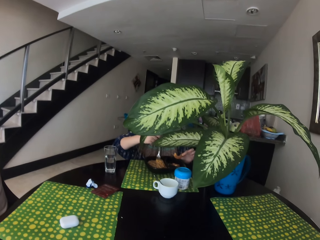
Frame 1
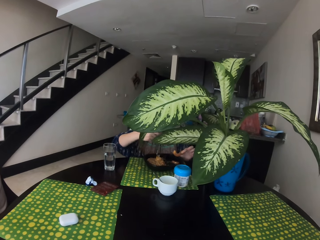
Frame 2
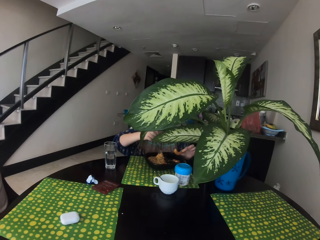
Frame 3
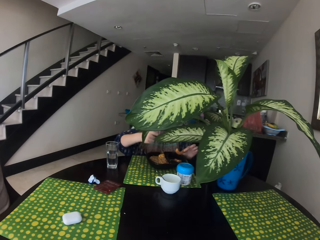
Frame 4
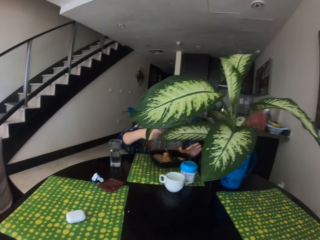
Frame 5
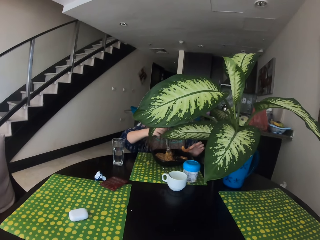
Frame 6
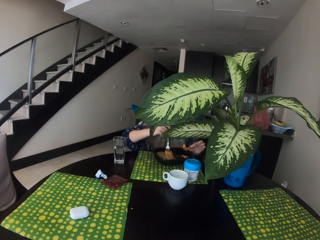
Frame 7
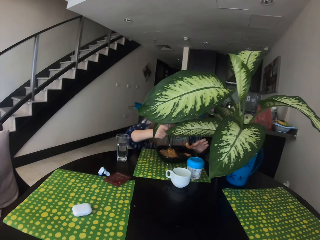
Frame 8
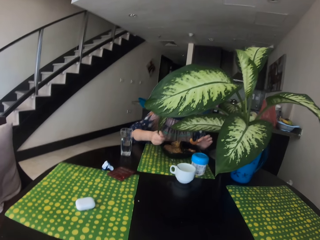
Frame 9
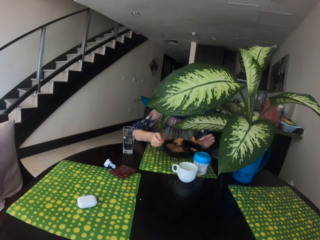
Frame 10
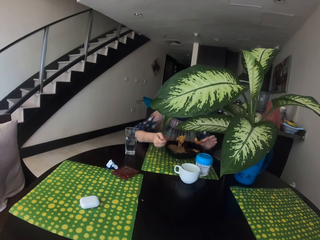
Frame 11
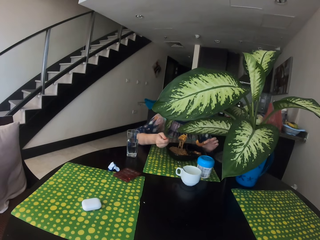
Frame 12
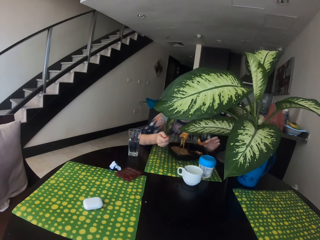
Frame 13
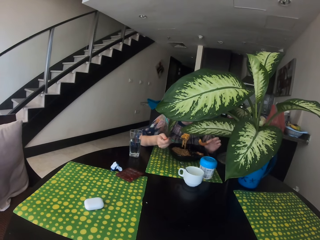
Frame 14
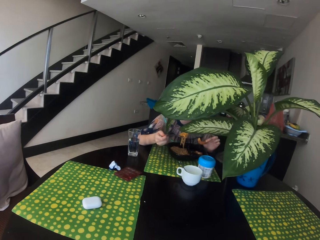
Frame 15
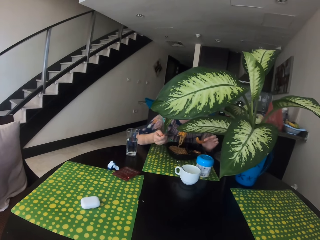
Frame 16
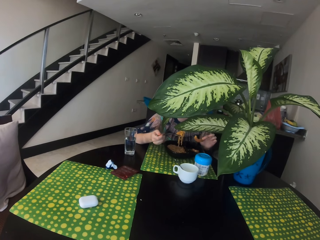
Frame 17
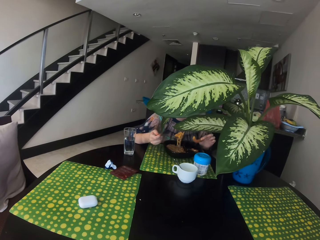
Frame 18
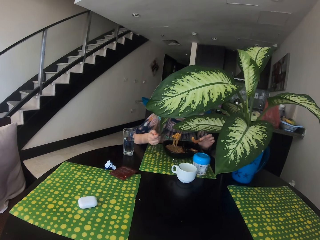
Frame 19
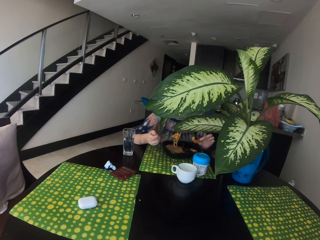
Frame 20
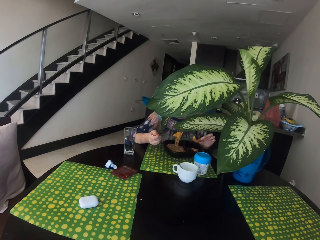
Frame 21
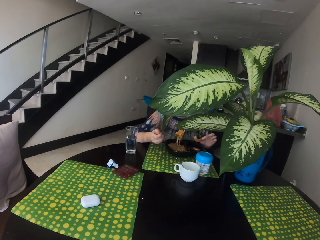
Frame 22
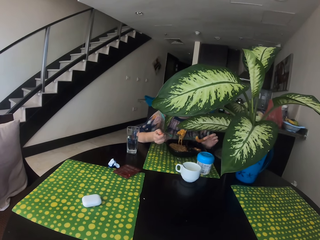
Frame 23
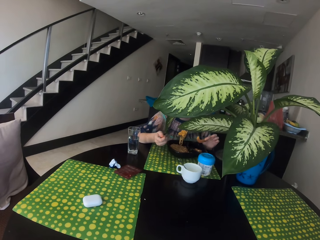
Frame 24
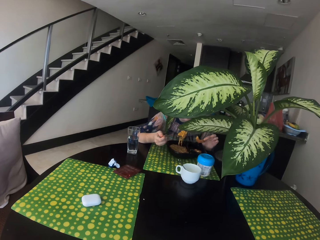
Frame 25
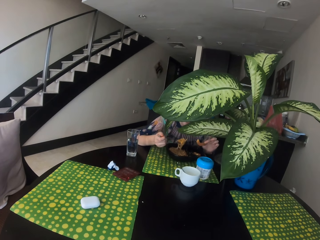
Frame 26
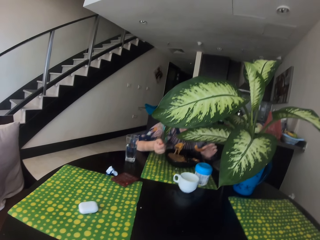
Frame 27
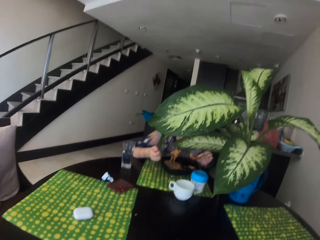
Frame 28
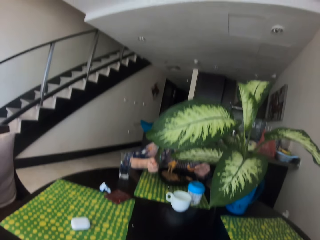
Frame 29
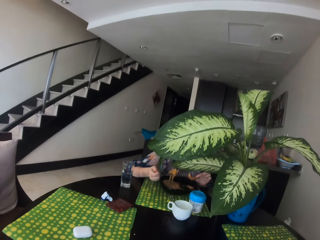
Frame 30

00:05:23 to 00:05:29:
The camera wearer talks on the phone.

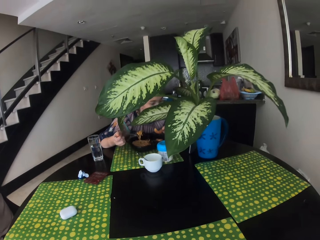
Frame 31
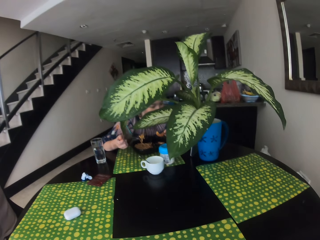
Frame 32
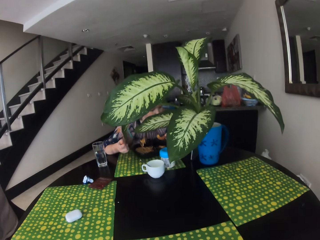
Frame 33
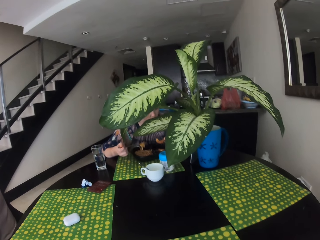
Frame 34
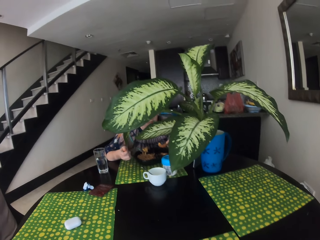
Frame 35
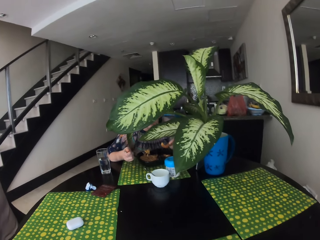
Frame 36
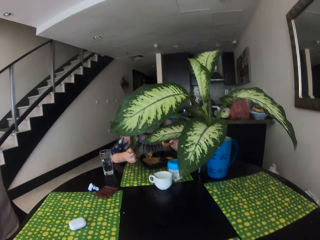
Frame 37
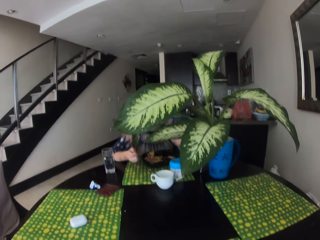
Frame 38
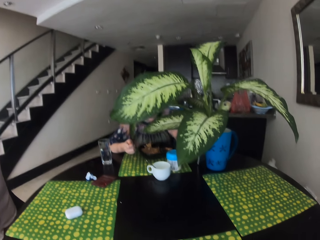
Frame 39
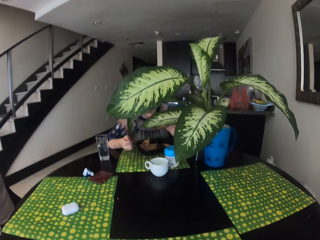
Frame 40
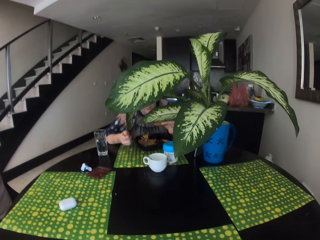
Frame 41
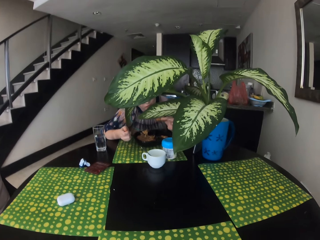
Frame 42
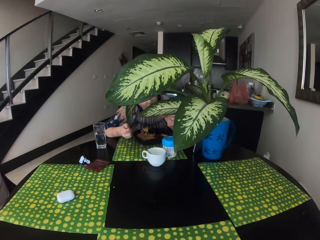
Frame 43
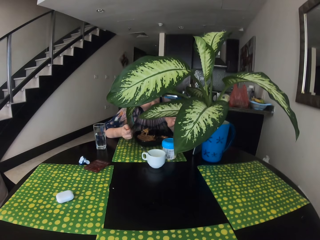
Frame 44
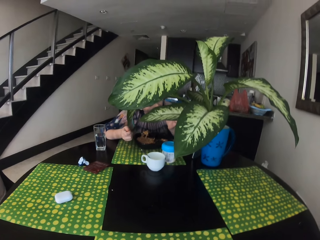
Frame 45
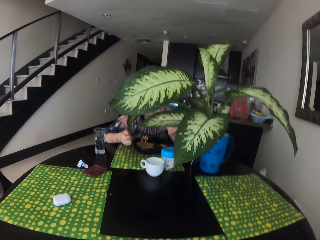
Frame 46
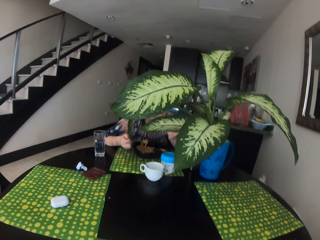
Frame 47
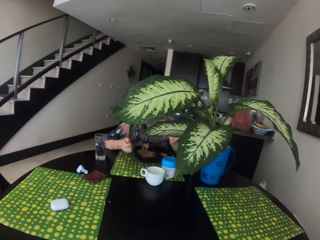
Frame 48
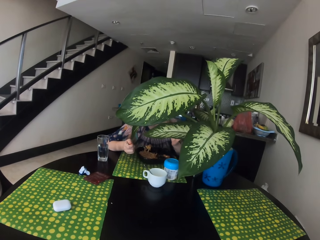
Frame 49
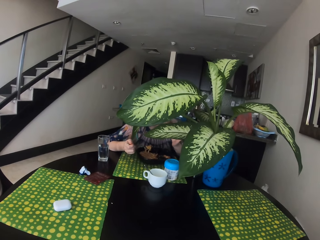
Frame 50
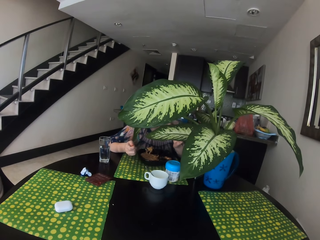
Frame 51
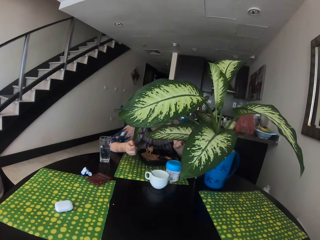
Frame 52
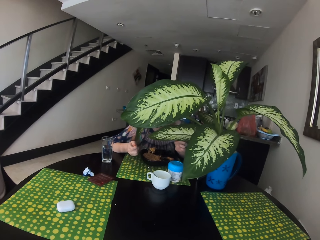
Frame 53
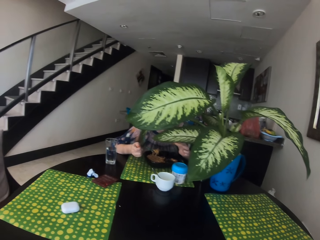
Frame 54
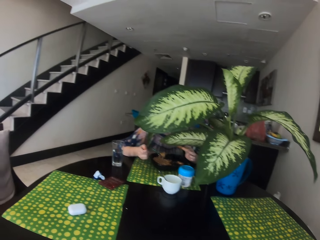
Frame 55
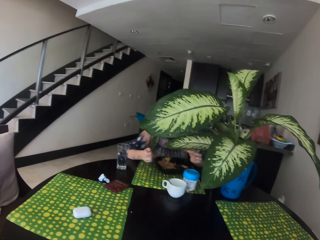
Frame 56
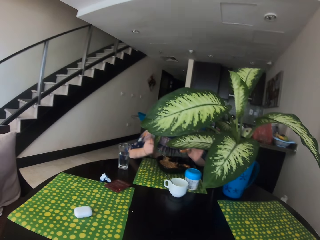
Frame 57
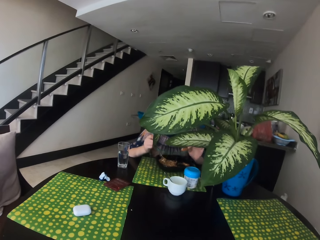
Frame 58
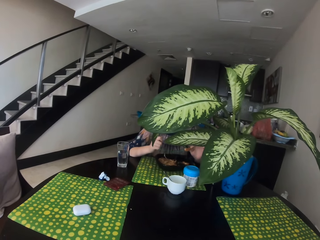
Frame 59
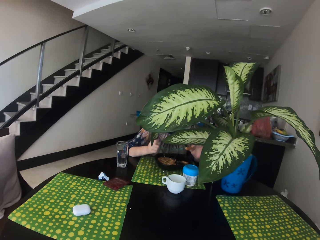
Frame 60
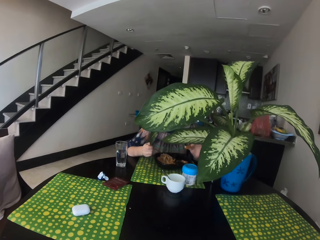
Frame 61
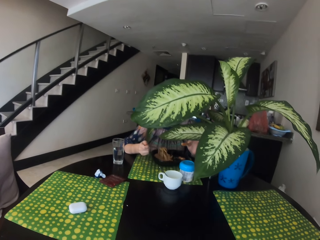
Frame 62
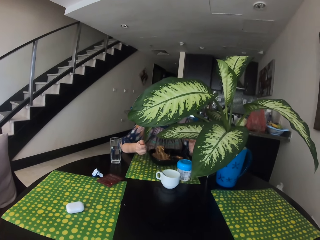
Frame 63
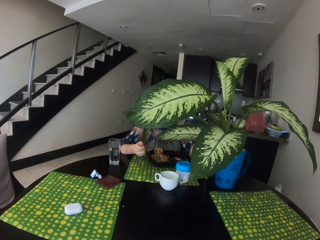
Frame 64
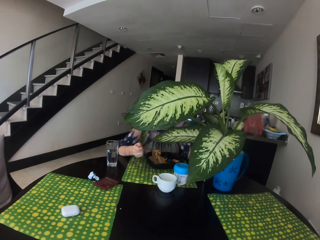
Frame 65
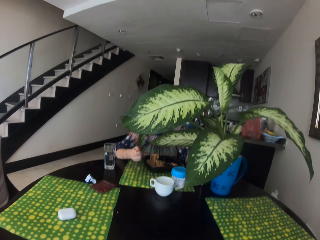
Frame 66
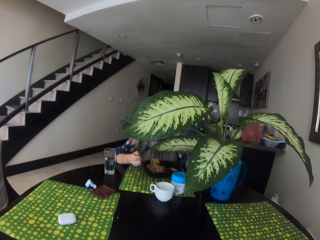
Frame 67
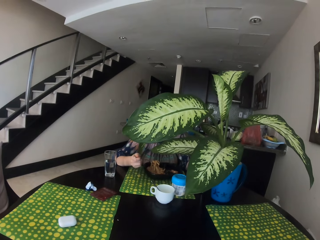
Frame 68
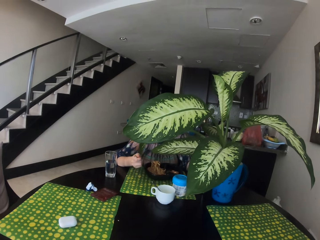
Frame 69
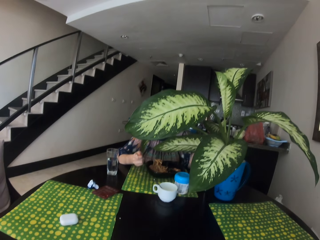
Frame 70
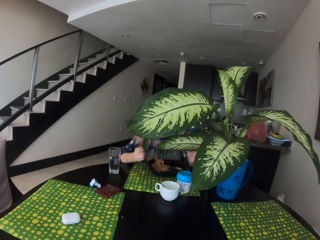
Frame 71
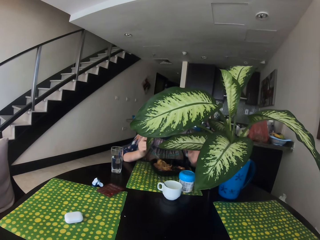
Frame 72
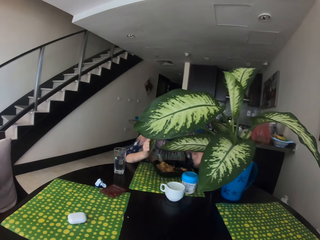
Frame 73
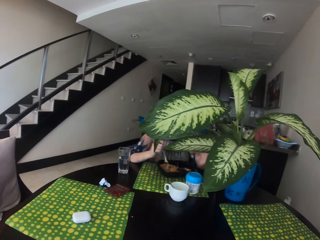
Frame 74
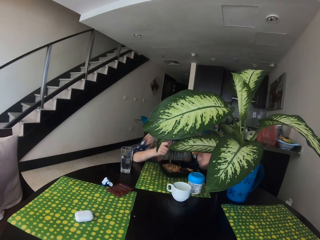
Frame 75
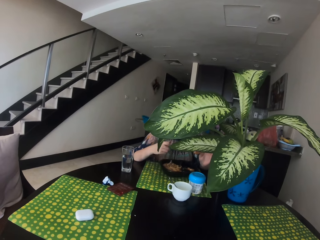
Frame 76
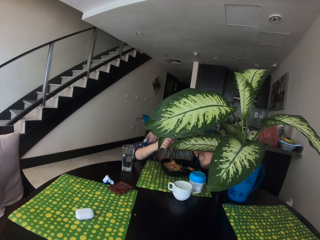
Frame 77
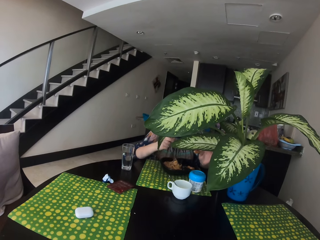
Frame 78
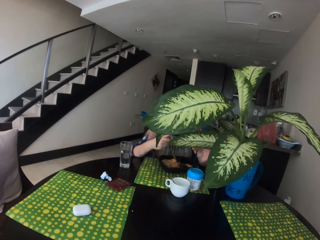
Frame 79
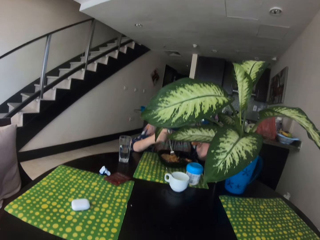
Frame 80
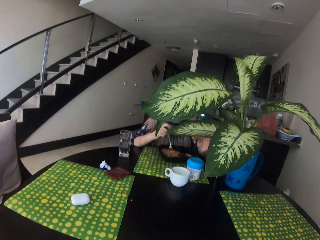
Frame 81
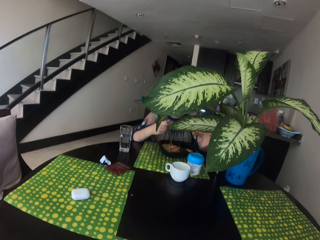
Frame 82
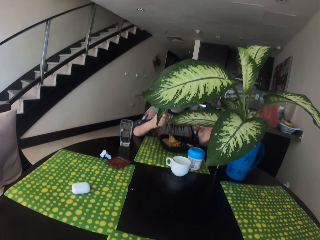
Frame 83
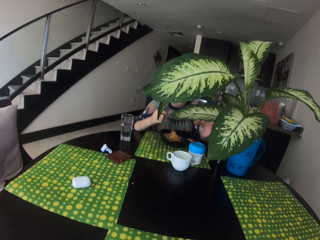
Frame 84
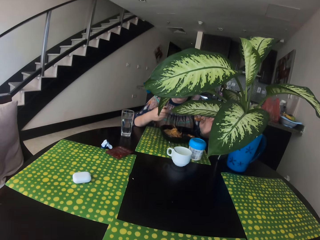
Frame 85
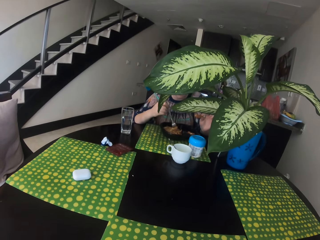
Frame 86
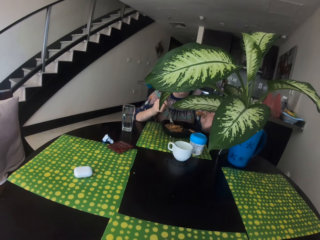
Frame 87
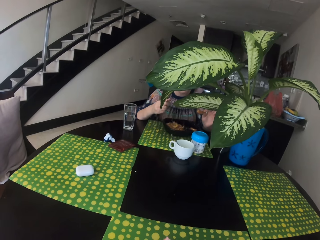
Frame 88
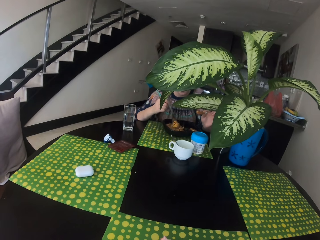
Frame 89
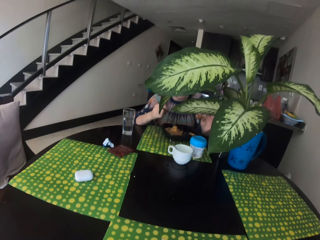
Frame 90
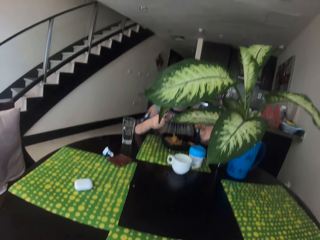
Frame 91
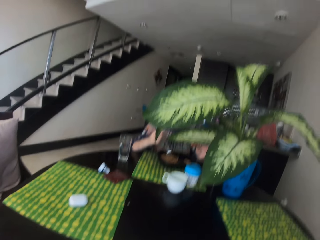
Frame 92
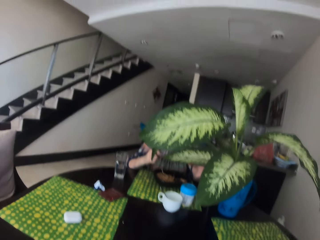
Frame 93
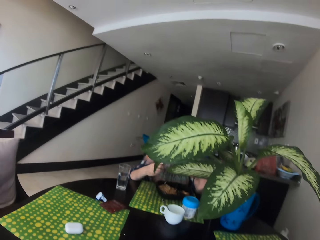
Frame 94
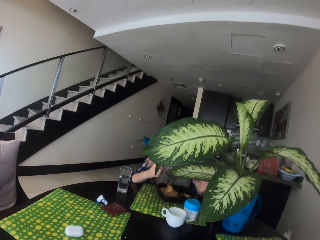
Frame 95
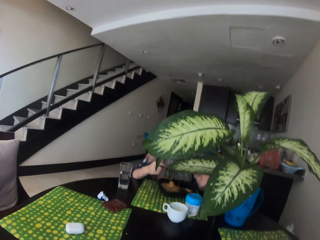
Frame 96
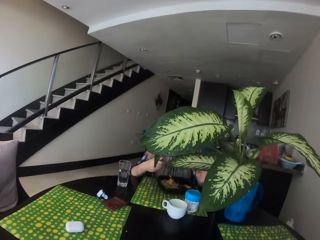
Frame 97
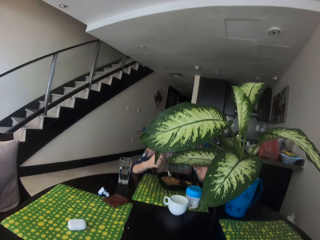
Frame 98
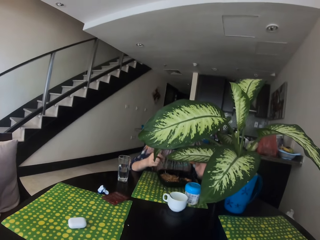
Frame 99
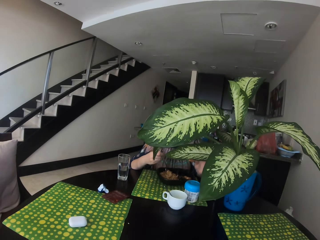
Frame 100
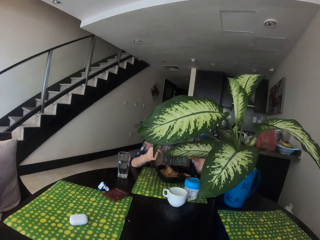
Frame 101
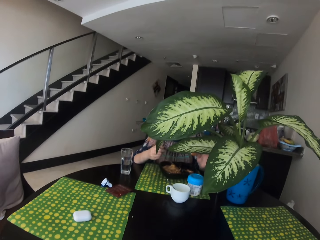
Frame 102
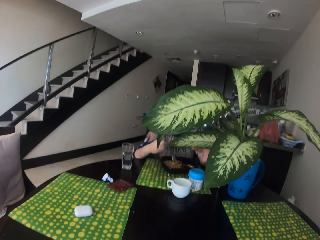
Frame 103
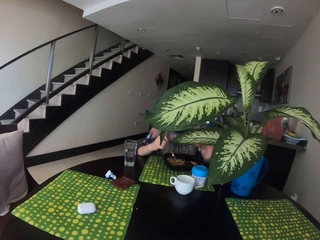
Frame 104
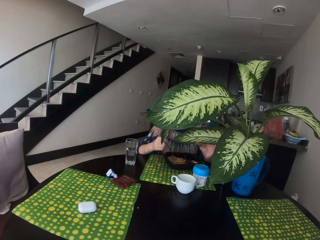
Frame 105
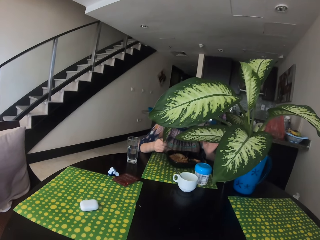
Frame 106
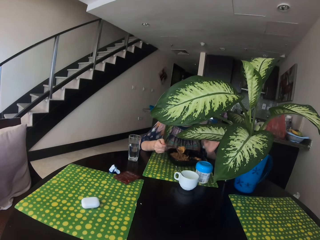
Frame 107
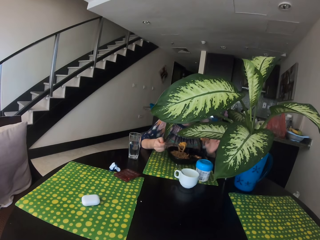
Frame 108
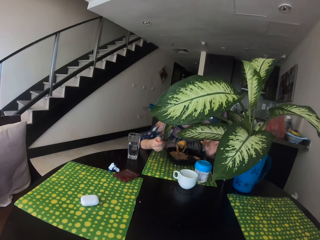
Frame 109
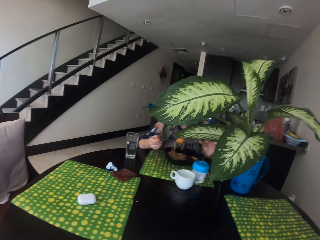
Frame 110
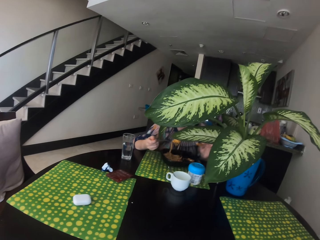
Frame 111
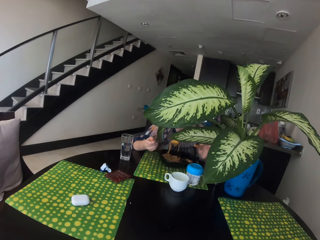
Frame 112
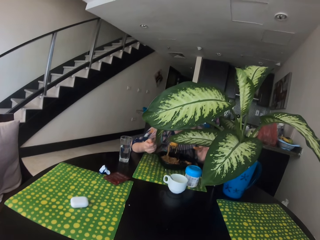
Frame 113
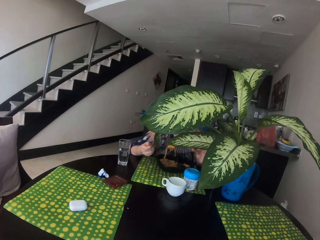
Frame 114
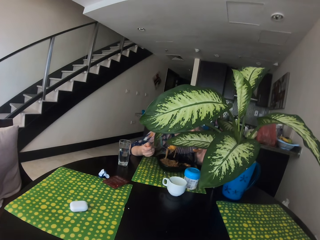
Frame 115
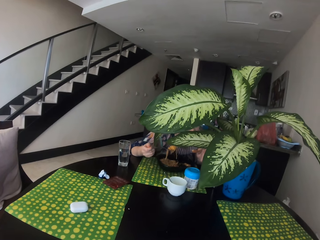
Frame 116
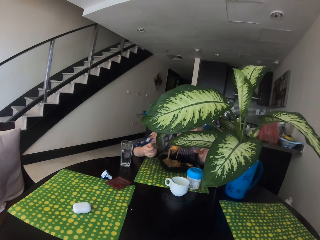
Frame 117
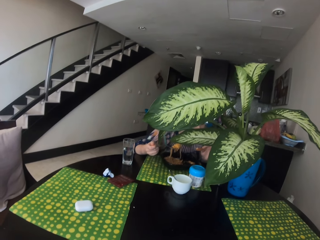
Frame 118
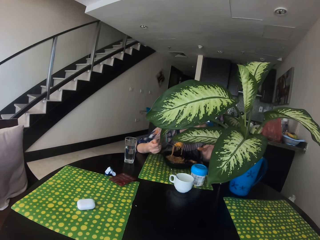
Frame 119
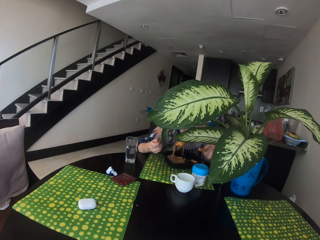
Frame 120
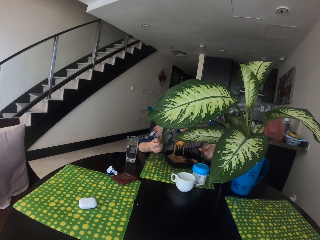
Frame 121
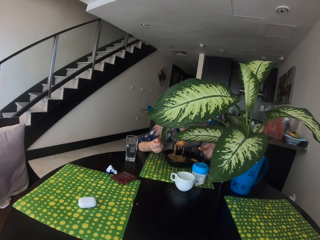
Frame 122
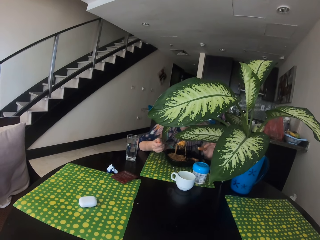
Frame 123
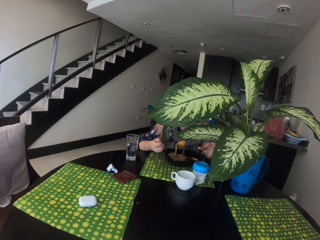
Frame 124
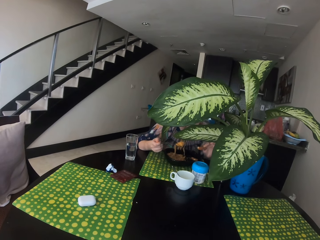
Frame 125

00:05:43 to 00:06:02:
The camera wearer stares at a woman. They talk on the phone.
